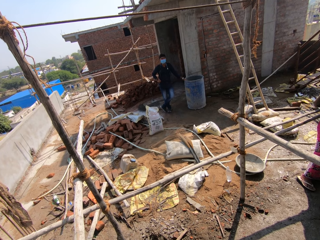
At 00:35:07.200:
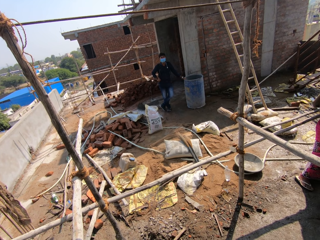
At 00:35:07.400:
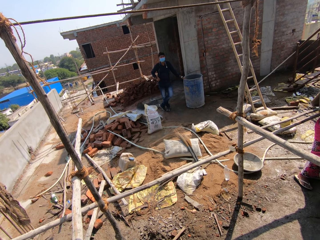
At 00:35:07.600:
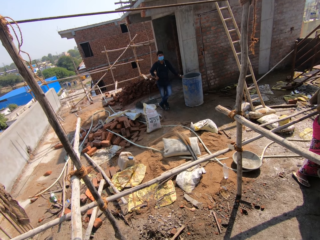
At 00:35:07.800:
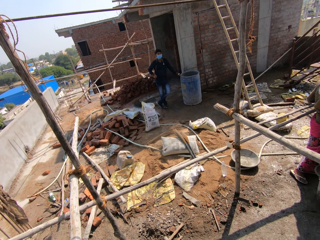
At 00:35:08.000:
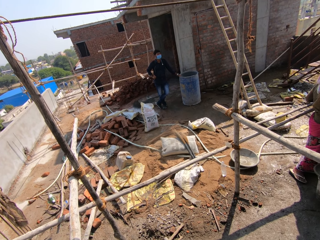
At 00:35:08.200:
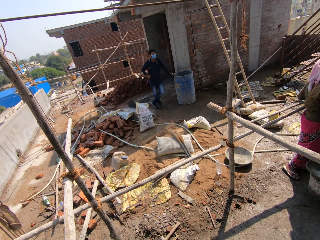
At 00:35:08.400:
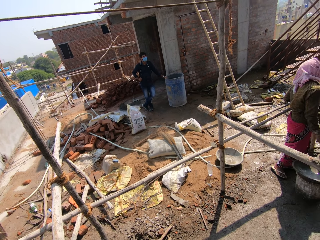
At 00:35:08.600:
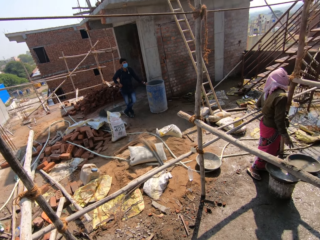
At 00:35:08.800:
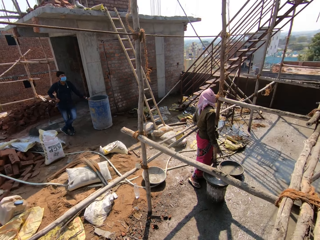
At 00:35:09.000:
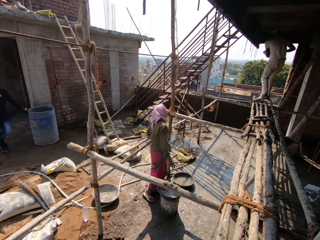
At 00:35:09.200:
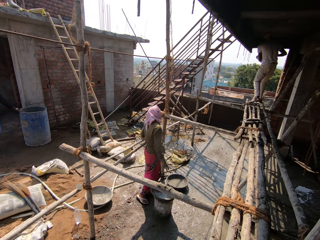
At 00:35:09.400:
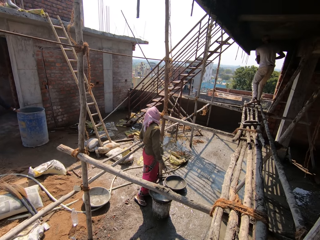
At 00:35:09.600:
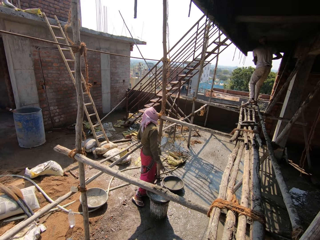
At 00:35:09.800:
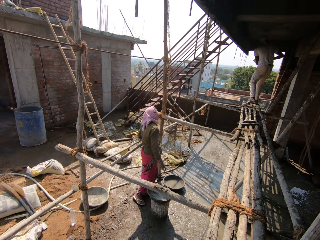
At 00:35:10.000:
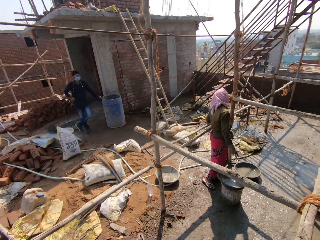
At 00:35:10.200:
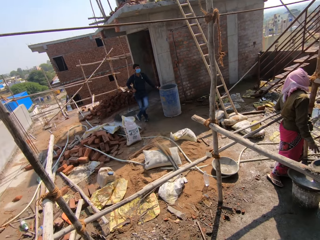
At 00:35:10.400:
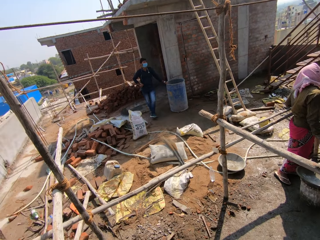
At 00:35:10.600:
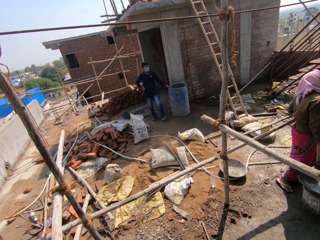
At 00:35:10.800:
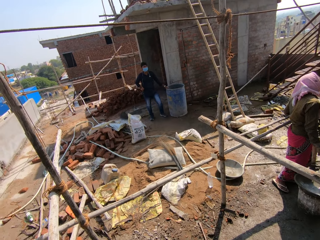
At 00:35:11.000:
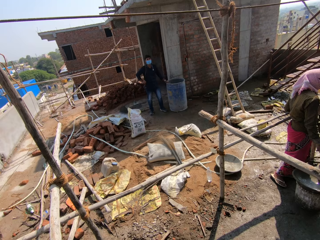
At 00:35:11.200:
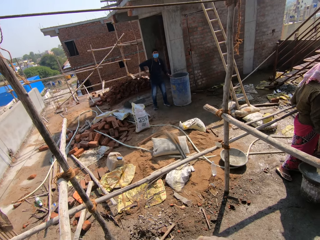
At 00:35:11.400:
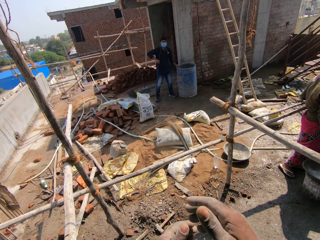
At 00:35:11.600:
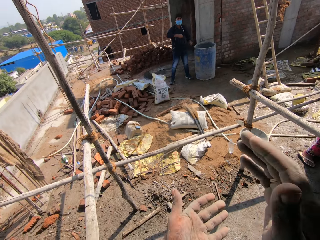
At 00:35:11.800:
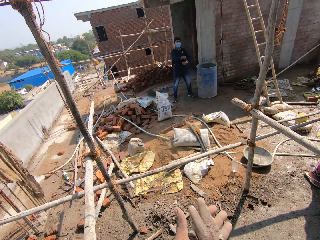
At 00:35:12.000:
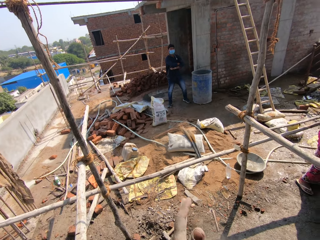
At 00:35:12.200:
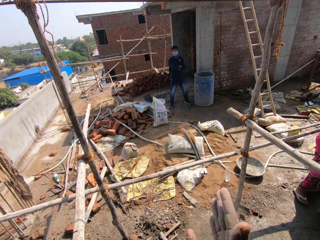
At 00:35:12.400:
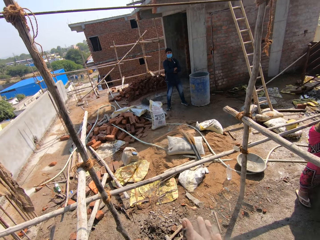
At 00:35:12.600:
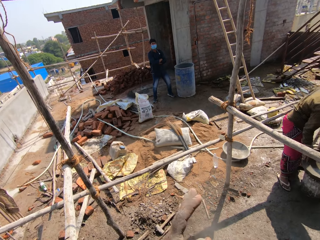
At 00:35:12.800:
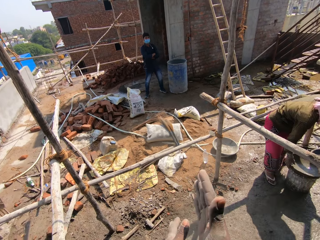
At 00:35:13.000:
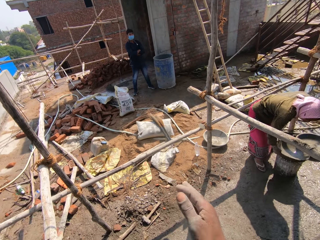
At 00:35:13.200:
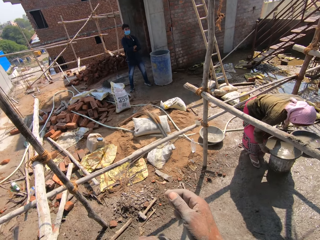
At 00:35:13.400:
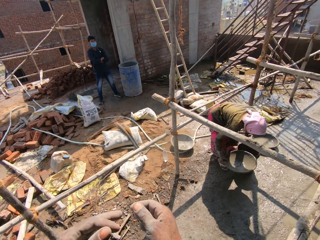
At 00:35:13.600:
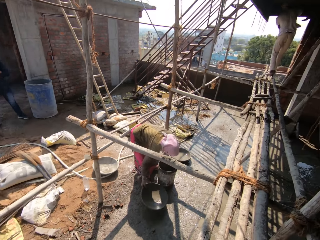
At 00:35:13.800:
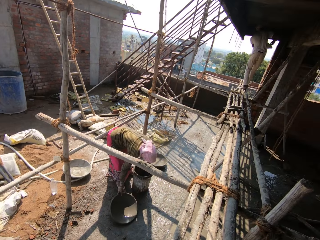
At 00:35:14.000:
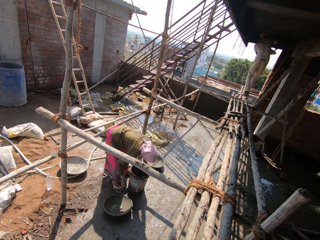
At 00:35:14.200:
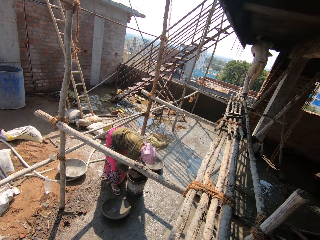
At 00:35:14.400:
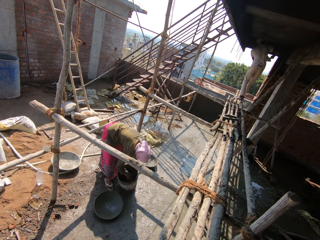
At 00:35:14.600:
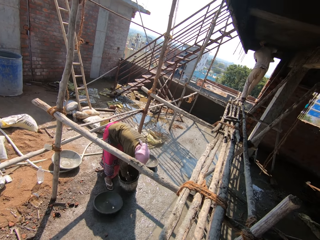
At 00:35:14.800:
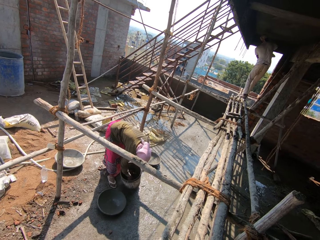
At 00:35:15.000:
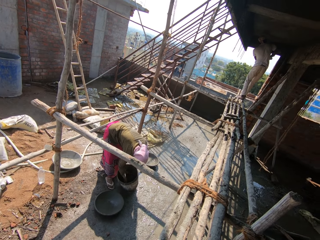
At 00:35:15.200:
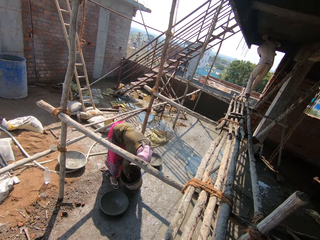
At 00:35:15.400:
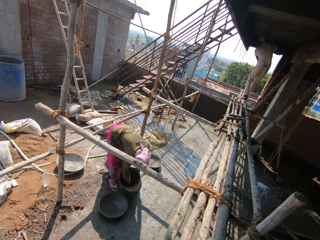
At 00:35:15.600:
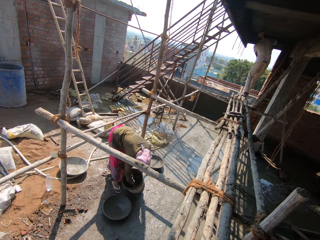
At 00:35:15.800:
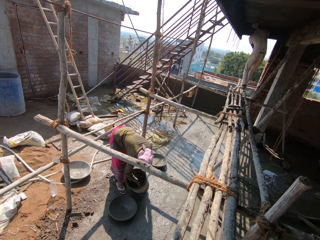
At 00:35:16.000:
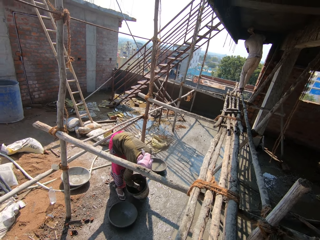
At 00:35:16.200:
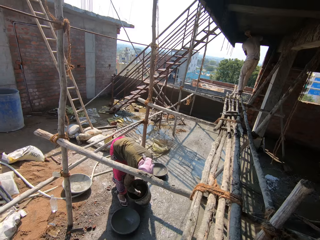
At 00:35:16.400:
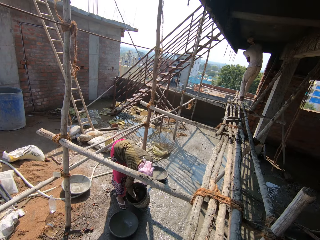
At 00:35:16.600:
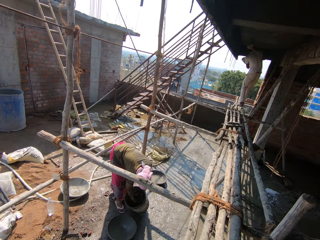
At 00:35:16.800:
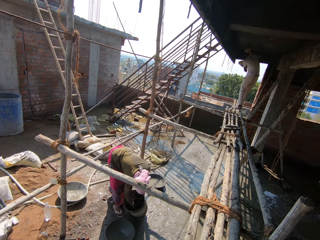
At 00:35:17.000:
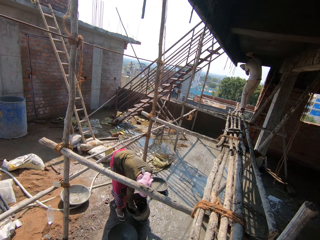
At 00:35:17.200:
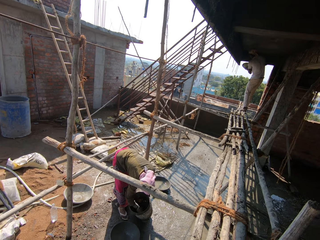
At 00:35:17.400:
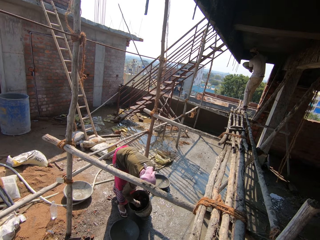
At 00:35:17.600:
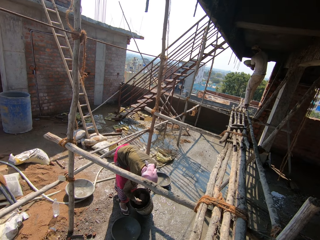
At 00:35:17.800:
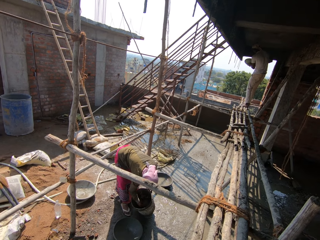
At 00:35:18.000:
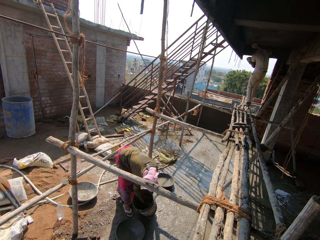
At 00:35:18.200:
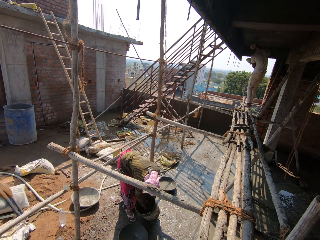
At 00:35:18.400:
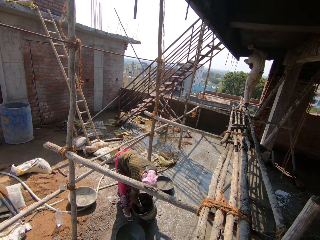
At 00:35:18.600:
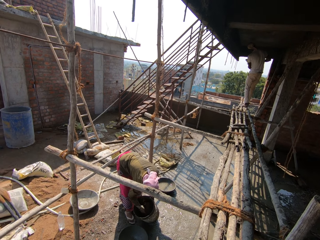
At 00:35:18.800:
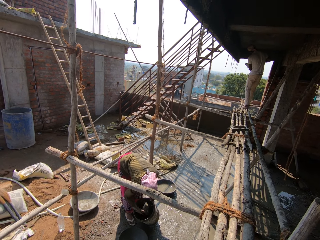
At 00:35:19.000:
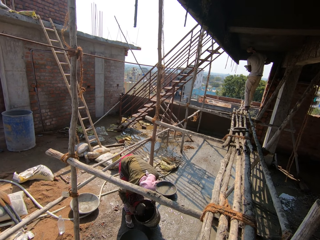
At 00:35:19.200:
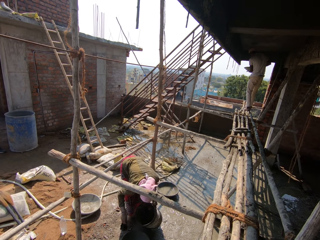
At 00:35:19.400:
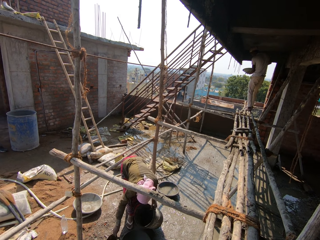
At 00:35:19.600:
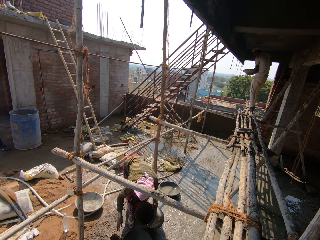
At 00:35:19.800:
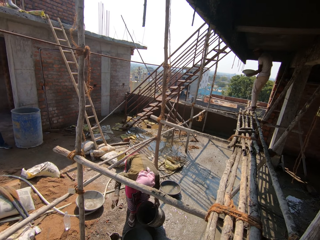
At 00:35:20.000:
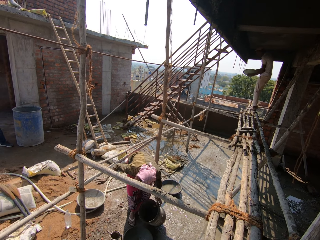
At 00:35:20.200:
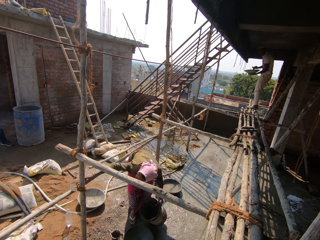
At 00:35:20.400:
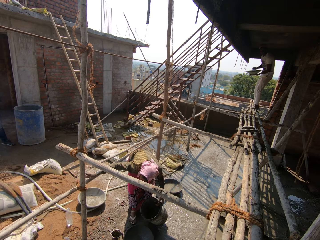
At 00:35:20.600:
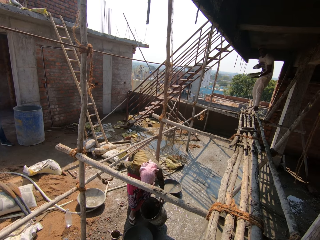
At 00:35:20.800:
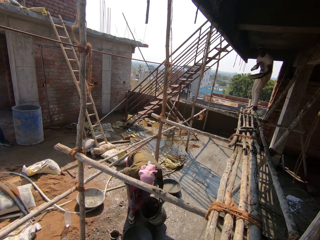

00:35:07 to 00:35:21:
The camera wearer looks around. He rubs his hands against each other. He cleans his hands. He looks around. A man plasters the wall.

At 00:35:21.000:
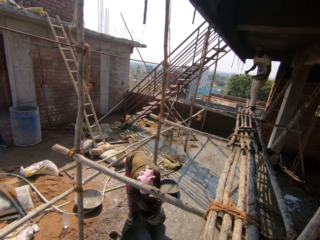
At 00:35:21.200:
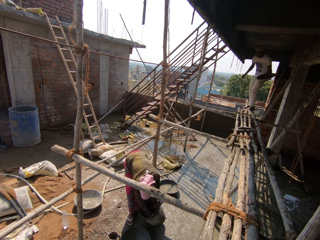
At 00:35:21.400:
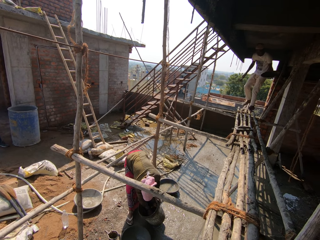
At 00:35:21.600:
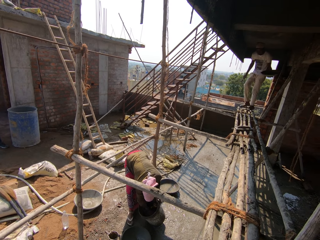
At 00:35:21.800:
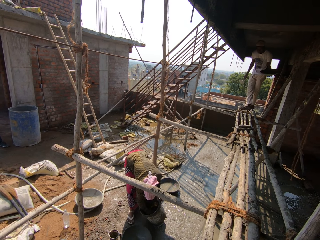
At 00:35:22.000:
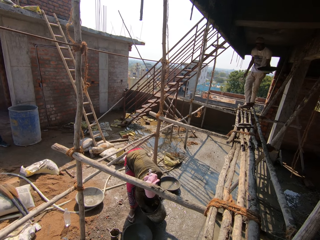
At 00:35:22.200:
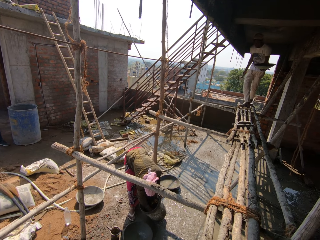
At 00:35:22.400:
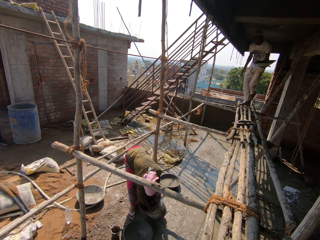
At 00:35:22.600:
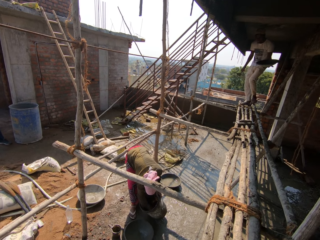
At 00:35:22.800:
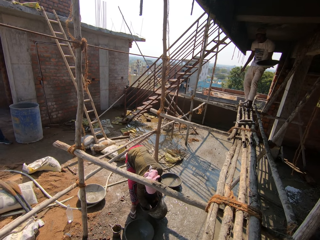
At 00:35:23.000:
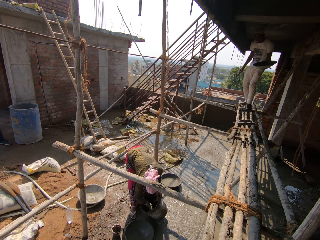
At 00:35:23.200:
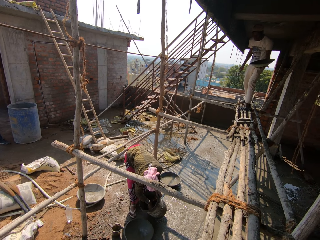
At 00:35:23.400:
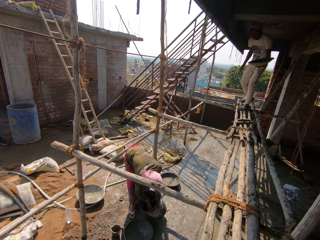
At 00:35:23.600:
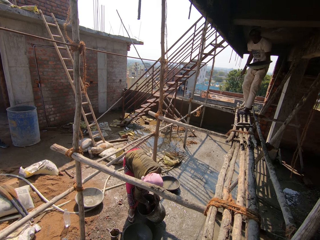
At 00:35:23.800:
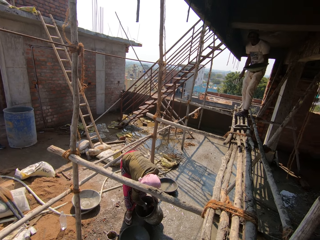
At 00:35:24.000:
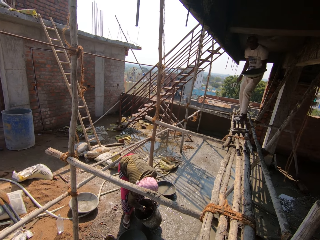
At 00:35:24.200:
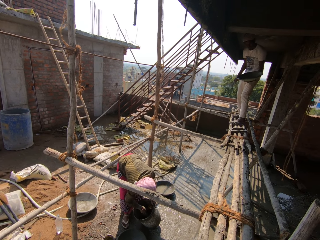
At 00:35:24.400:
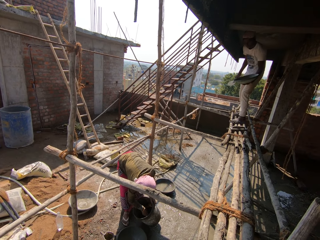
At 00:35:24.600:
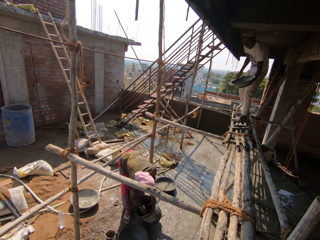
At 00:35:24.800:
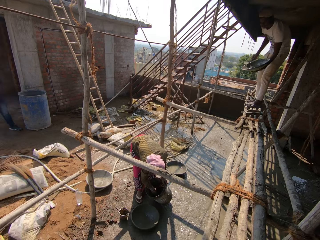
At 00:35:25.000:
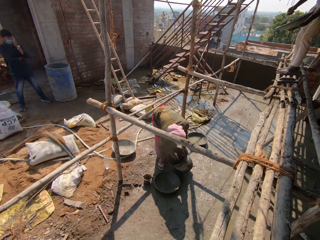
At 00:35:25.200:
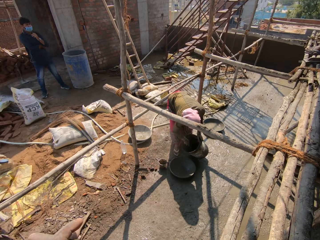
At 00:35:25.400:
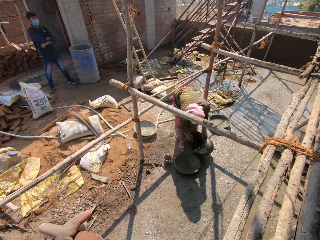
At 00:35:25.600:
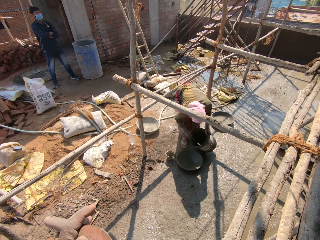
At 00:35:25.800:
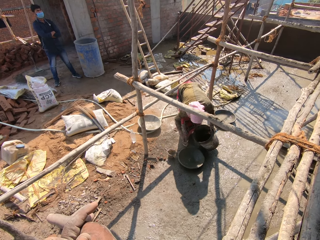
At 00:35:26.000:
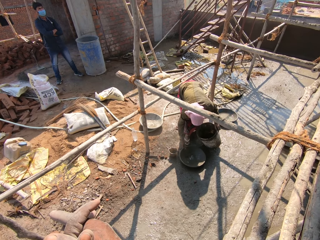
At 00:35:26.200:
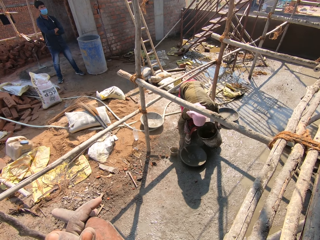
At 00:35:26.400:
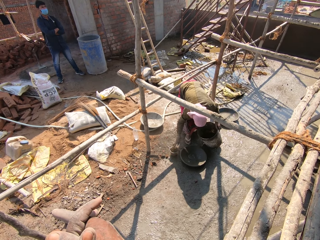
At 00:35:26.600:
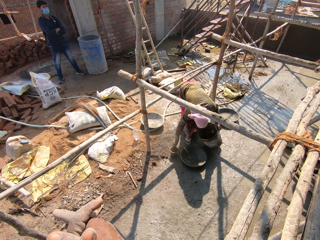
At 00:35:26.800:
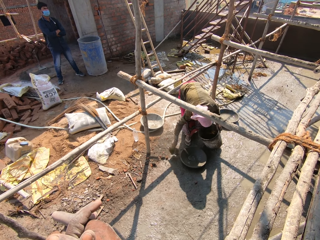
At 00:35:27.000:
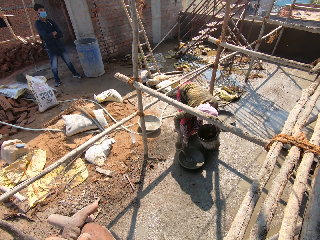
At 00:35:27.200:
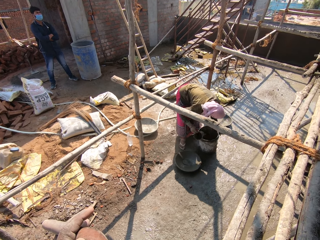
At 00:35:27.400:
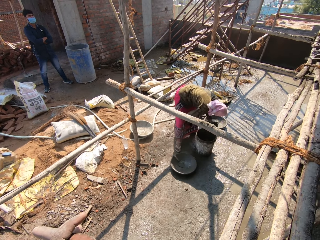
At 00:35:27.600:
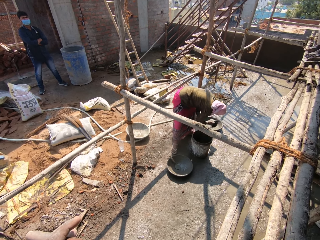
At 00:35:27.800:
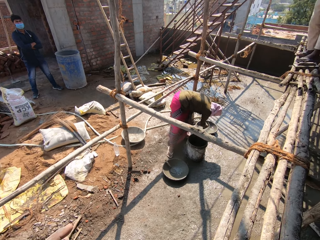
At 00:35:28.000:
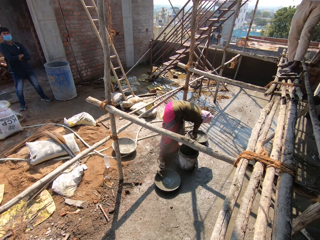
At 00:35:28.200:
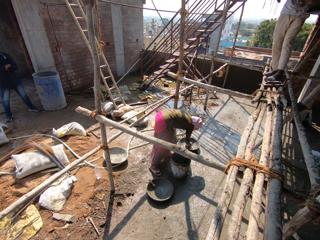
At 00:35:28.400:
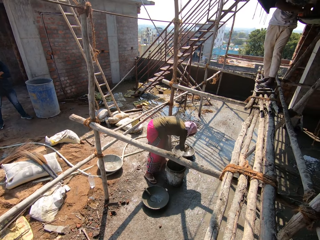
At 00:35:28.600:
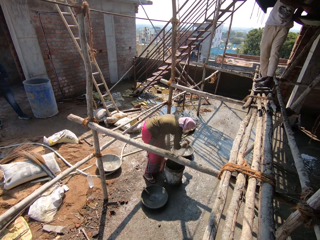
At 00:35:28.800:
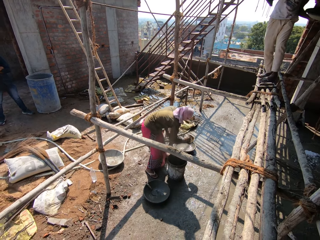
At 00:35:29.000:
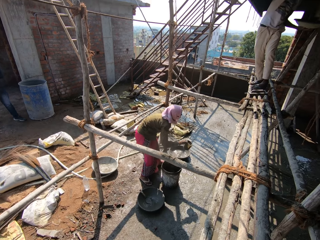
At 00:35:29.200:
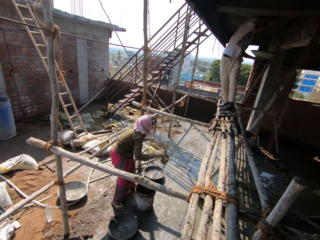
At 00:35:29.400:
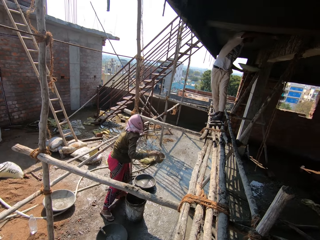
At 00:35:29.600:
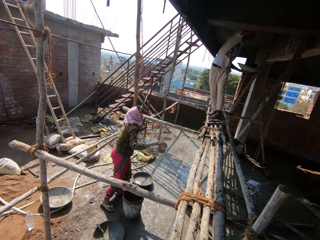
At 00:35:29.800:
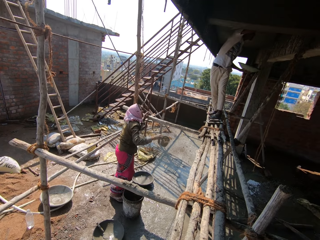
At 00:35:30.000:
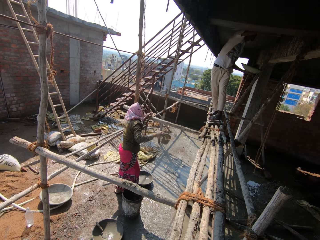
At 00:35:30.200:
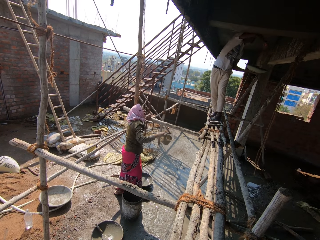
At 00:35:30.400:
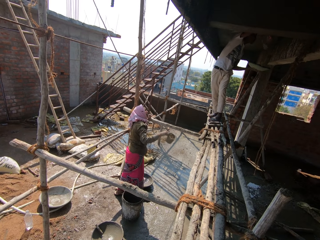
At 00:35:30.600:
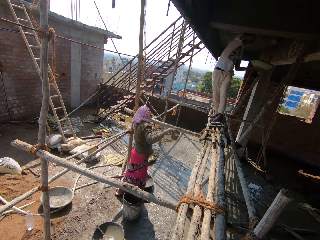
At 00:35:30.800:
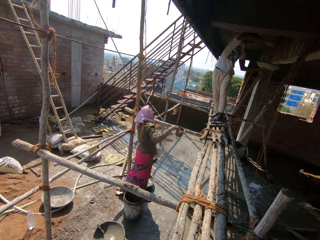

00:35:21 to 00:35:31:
A man moves around. The camera wearer looks around.
